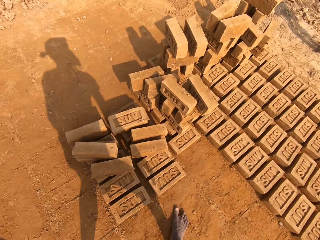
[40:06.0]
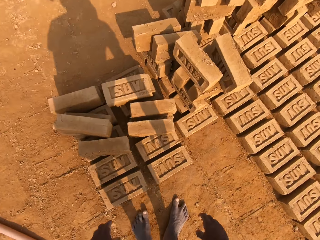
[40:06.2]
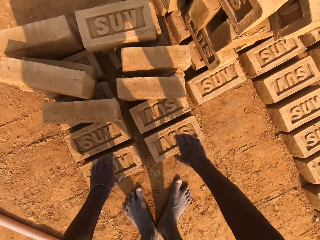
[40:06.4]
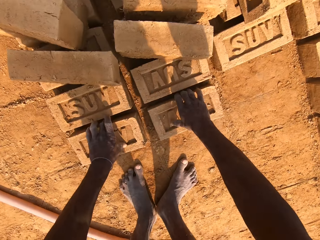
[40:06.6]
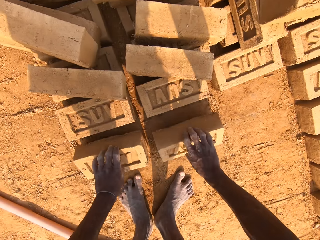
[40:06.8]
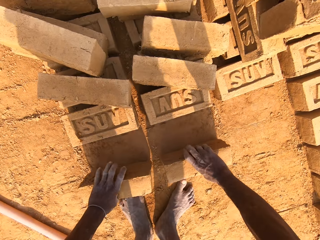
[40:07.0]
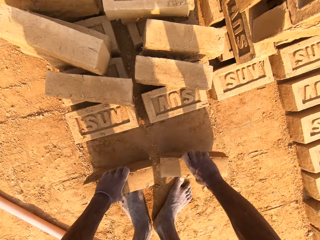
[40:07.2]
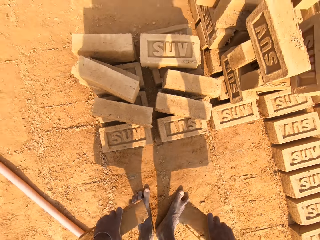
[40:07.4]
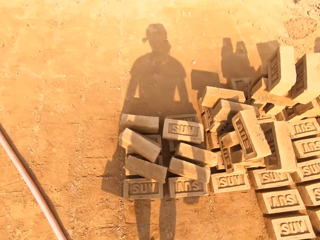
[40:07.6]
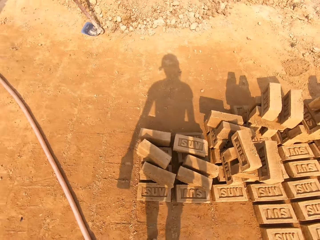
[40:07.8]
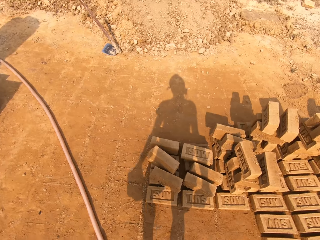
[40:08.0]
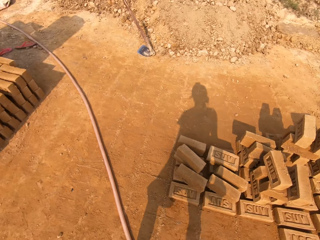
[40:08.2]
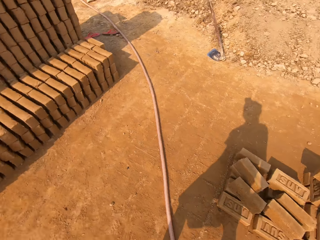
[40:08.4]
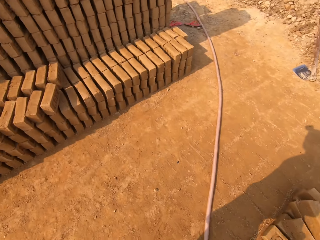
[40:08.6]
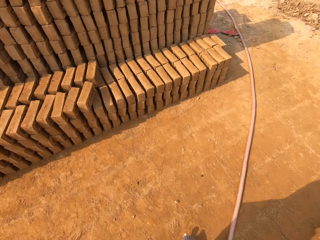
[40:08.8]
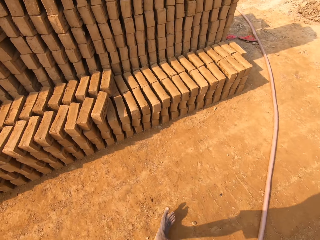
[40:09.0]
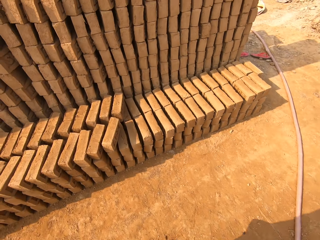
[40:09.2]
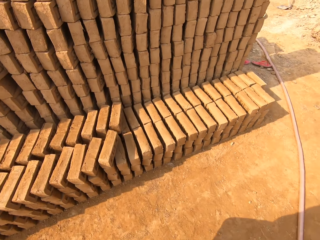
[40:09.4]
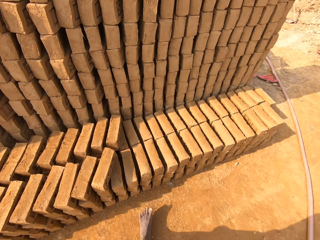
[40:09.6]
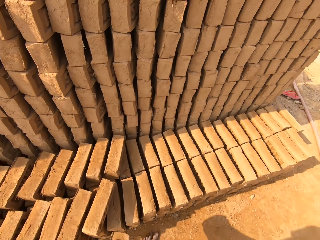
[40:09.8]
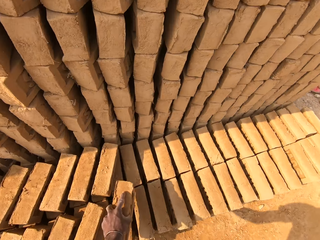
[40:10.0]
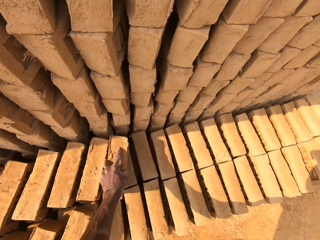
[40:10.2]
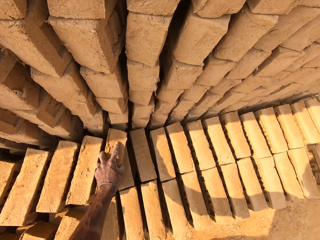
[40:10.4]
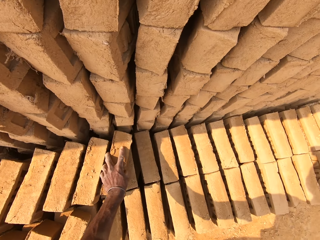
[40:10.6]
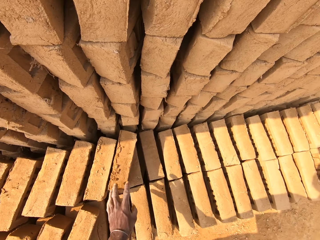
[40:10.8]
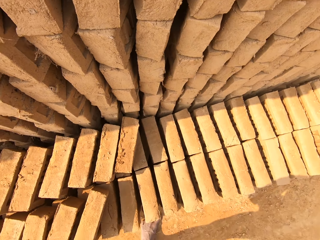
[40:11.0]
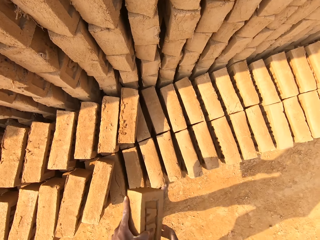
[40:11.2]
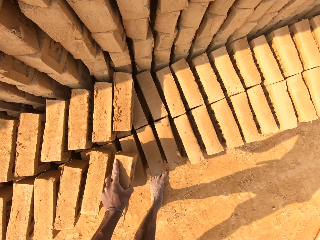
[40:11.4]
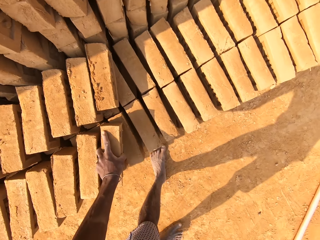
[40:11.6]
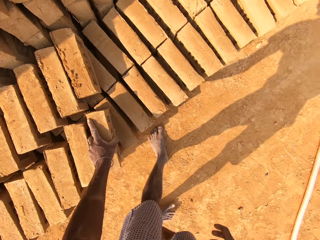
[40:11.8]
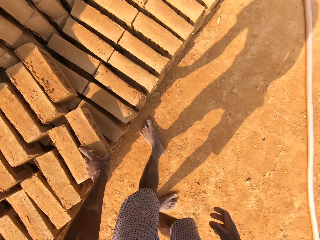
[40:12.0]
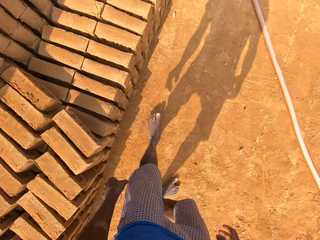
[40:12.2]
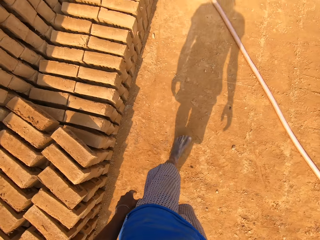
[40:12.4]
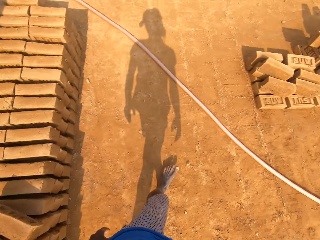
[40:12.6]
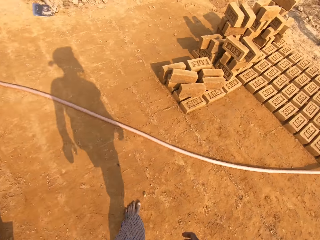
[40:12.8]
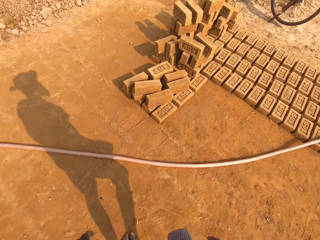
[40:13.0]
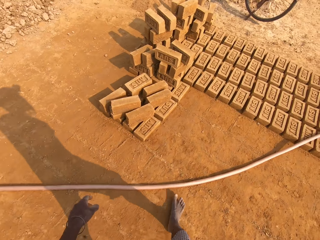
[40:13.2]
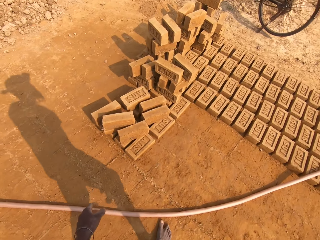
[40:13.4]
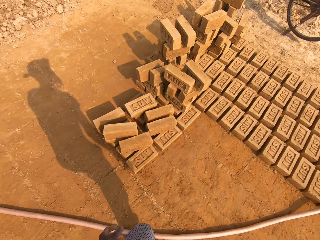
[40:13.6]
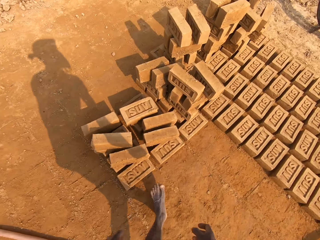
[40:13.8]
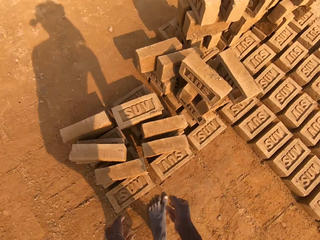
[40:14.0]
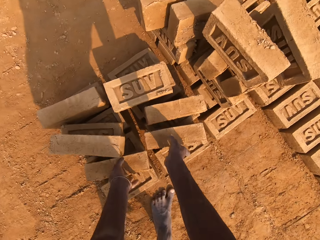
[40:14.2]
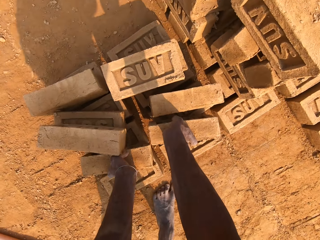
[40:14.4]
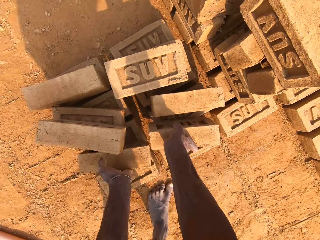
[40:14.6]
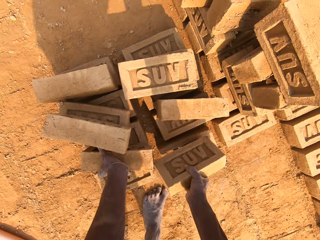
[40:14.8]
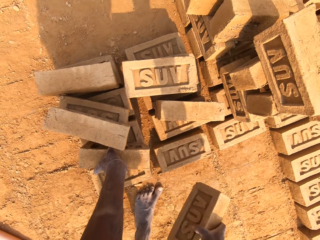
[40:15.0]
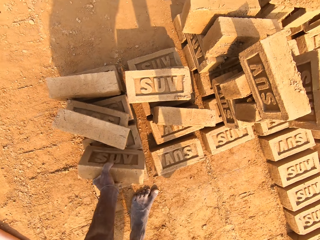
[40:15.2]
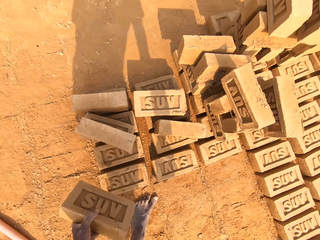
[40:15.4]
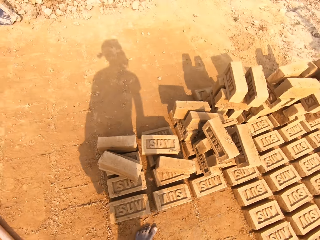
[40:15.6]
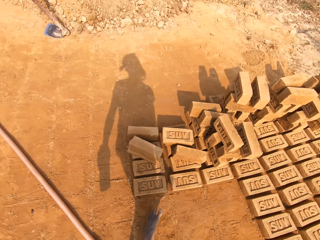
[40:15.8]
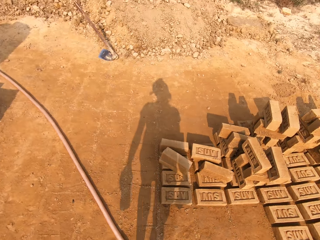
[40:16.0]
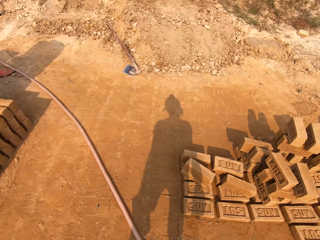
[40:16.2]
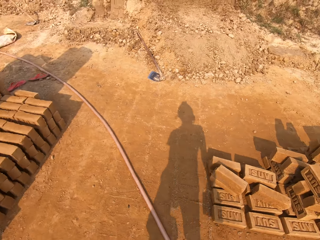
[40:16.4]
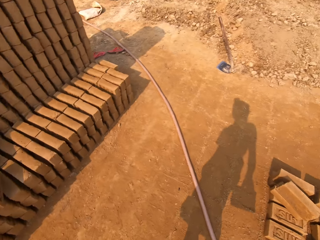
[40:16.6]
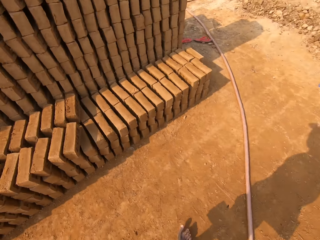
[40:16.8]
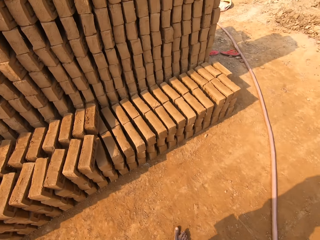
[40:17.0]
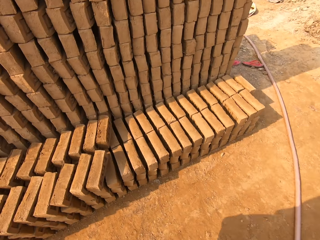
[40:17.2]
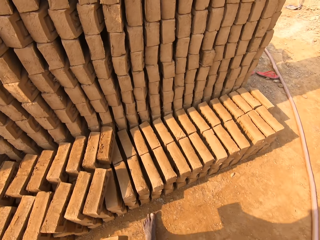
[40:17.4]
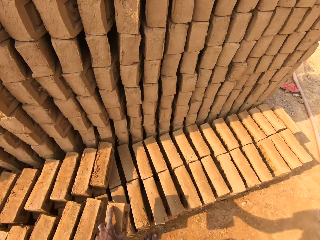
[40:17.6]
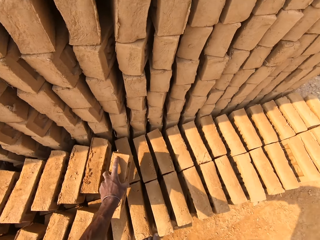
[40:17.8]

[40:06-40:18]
The camera wearer picks up bricks with both hands from the ground. He walks in the field. He arranges the brick. He drops the brick on the arranged brick with his left hand. He drops it again. He walks in the field. He picks up bricks with both hands from the arranged brick on the ground. He walks in the field.

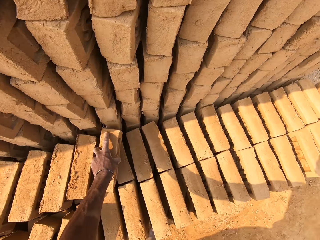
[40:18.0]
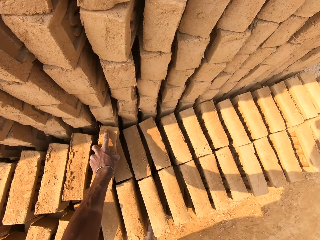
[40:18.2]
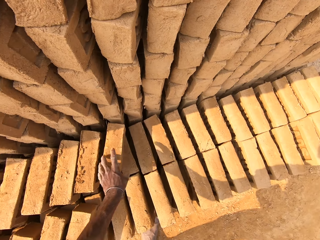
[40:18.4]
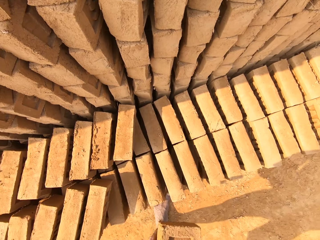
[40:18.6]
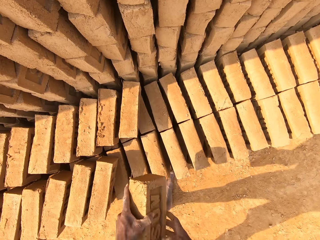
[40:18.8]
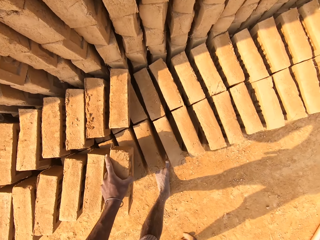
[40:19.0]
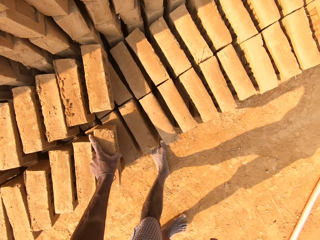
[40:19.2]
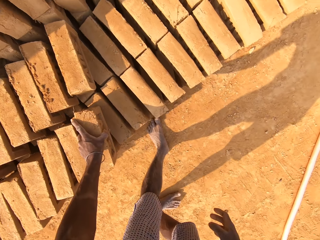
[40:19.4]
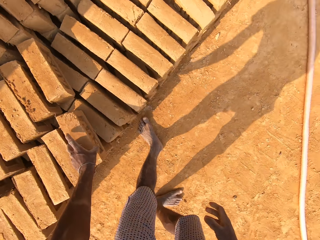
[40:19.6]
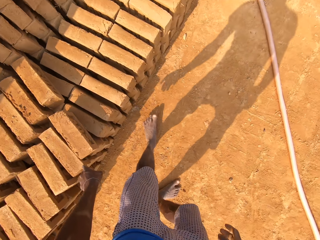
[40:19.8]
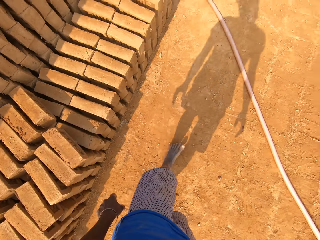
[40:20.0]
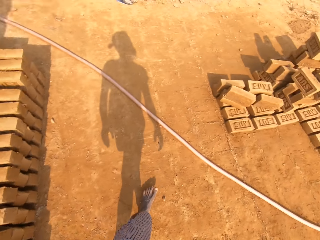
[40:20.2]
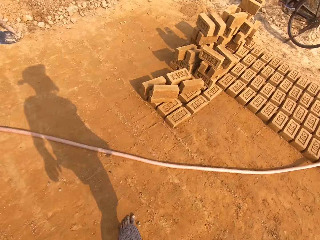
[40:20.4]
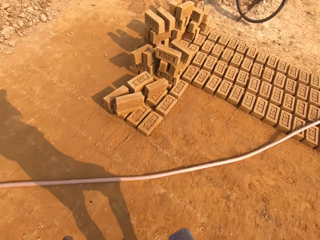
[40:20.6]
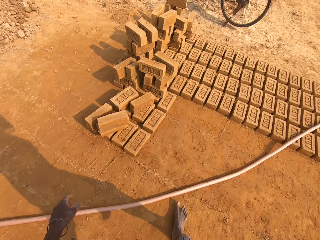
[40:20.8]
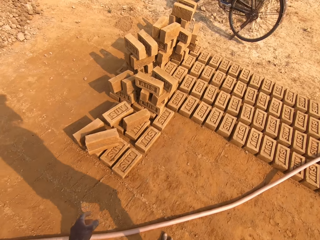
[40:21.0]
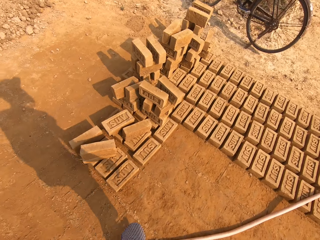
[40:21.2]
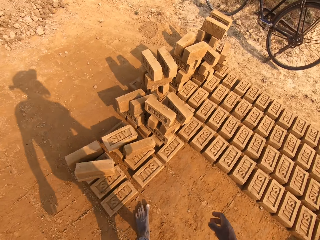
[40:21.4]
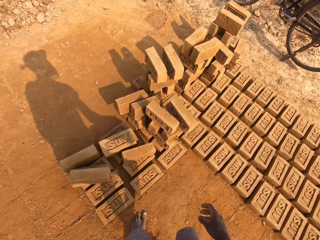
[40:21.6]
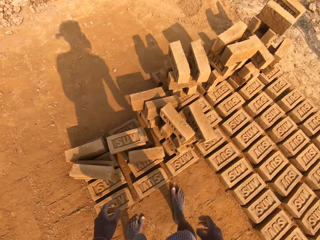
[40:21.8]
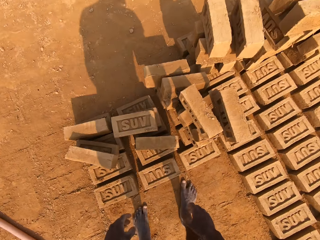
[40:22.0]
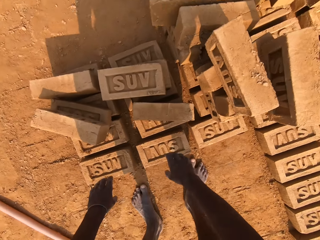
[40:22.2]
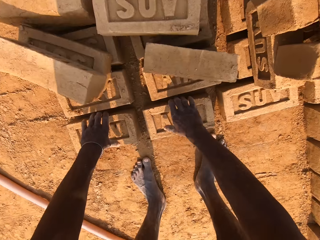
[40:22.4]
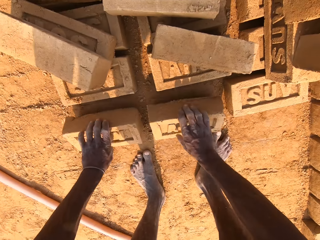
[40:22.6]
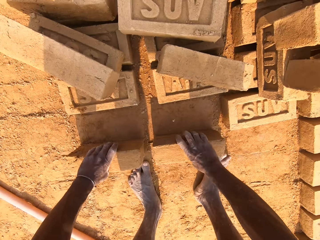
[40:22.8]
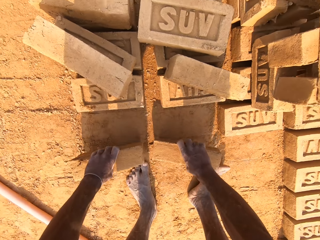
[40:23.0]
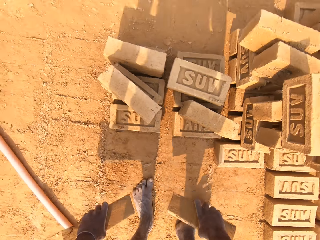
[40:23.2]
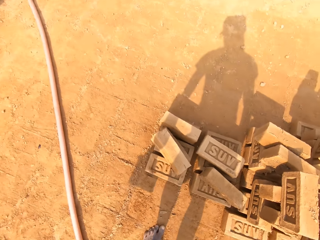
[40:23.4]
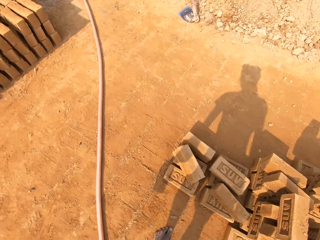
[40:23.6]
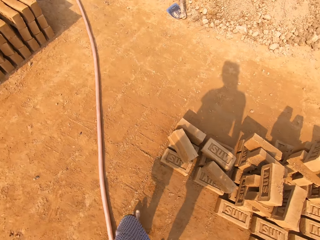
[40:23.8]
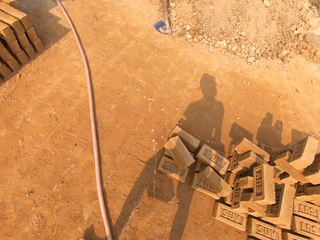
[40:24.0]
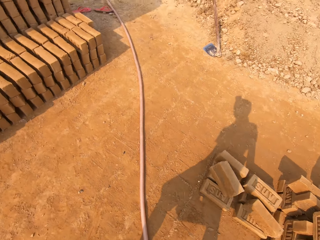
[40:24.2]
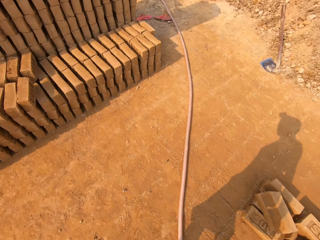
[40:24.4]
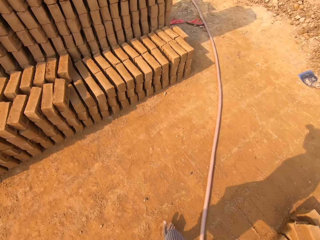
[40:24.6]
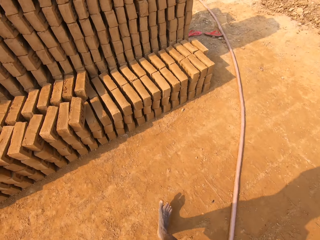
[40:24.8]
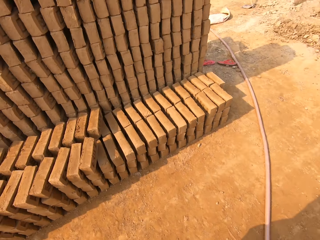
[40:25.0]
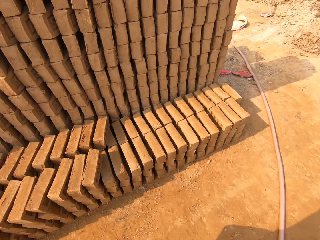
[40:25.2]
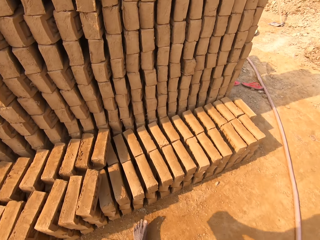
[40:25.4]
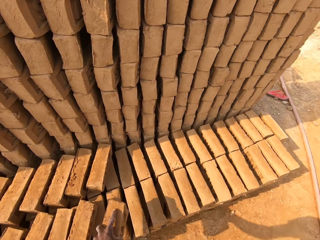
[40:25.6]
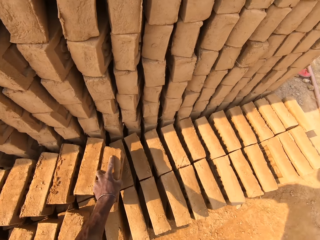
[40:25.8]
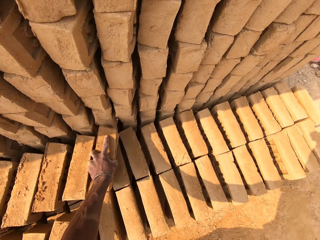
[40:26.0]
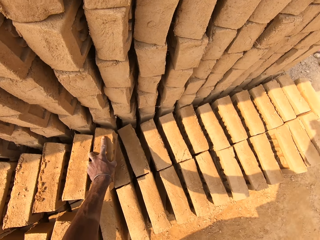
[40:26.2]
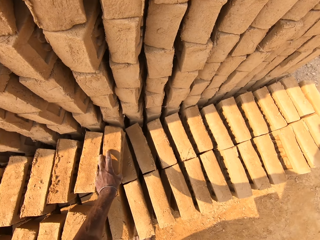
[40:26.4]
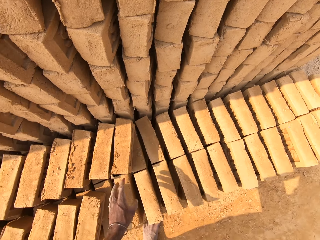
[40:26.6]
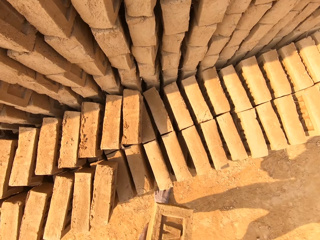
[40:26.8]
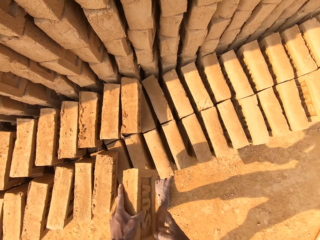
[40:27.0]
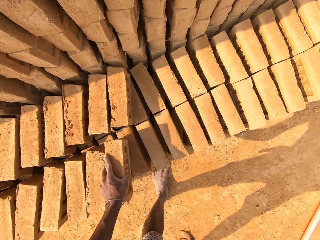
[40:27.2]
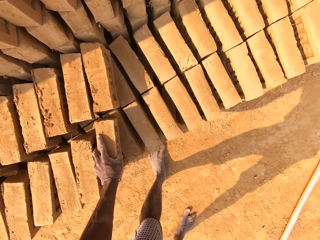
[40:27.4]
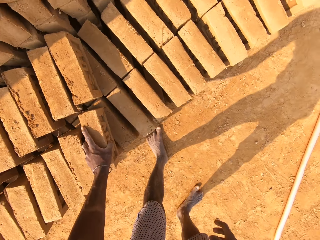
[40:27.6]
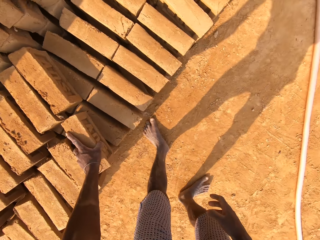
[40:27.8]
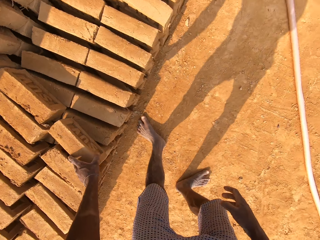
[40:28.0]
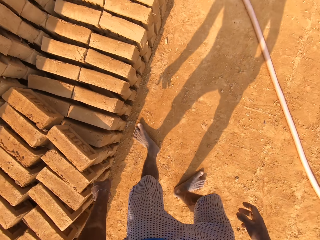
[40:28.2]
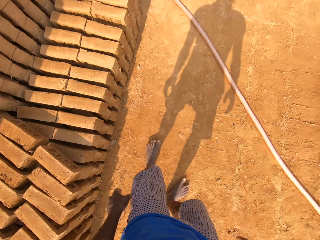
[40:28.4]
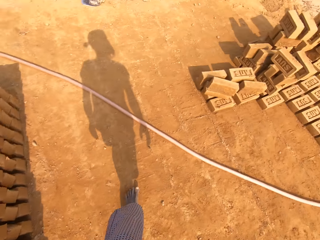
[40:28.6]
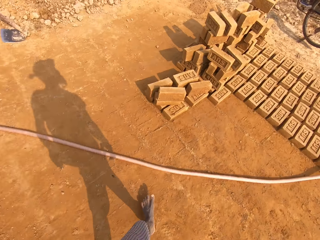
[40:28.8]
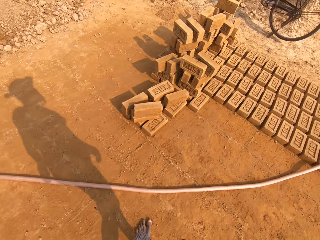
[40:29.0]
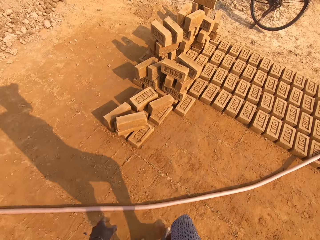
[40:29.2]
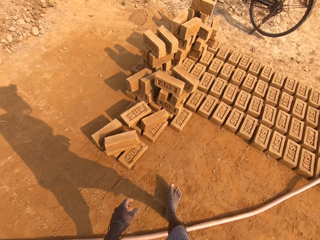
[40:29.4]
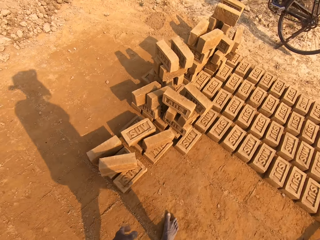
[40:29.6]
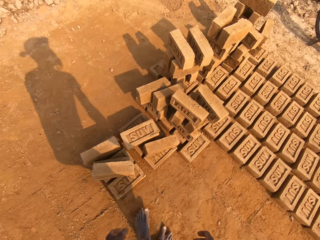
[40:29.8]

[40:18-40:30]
The camera wearer drops the brick on the arranged brick with his left hand. He arranges the brick. He drops the brick on the arranged brick with his left hand. He walks in the field. He picks up bricks from the ground with both hands. He walks in the field. He arranges the brick. He drops the brick on the arranged brick with his left hand. He drops it again. He walks in the field.
